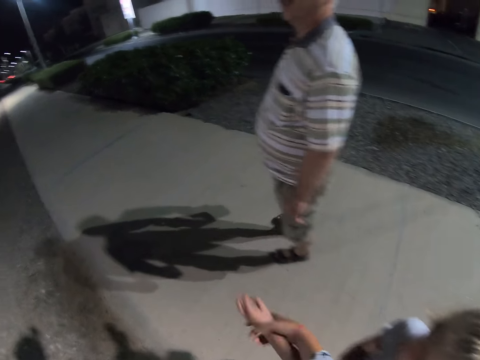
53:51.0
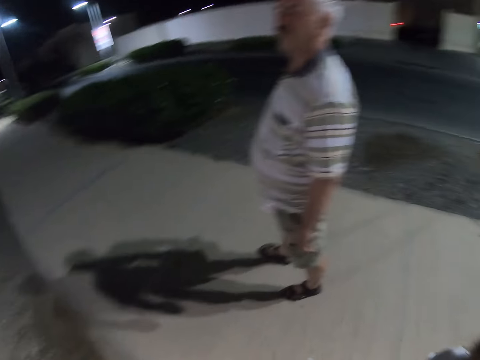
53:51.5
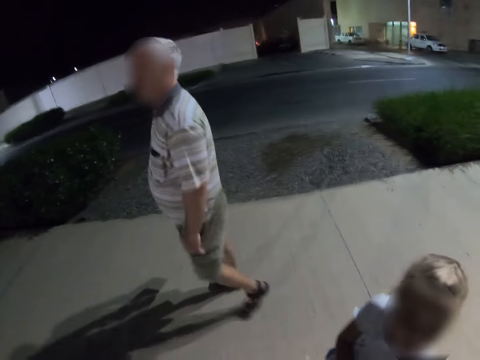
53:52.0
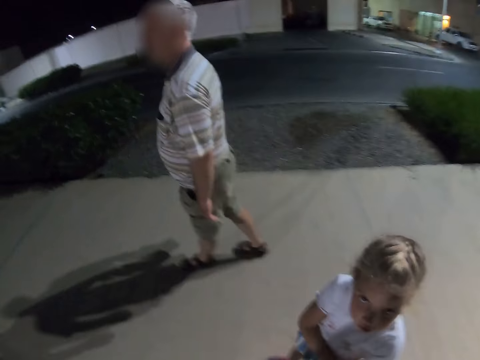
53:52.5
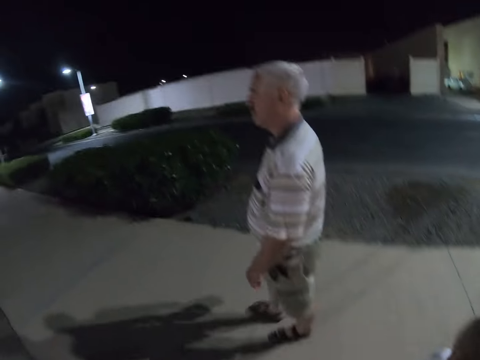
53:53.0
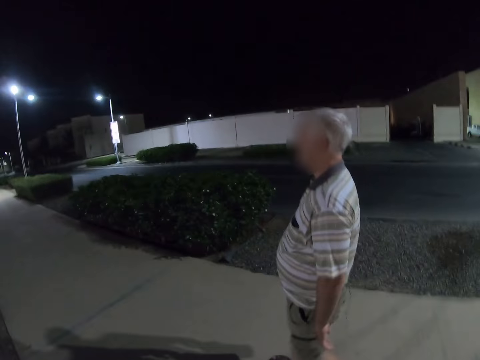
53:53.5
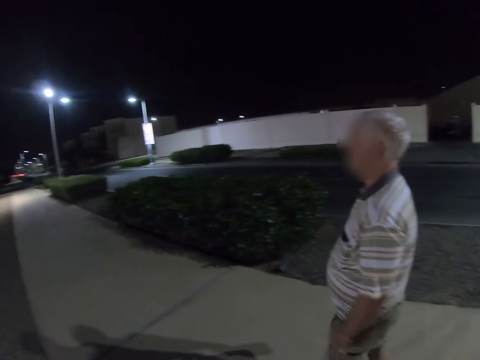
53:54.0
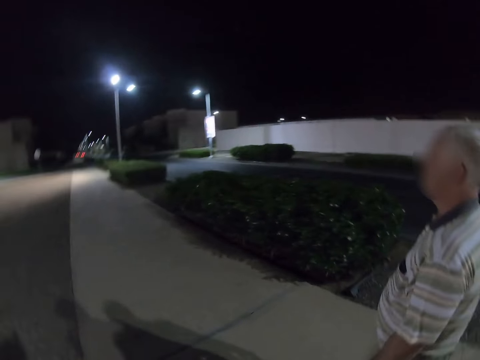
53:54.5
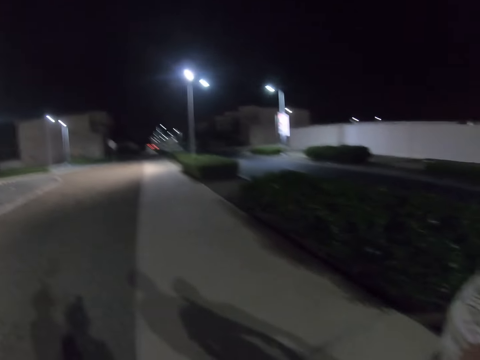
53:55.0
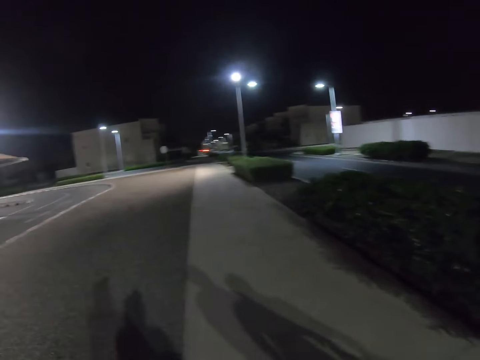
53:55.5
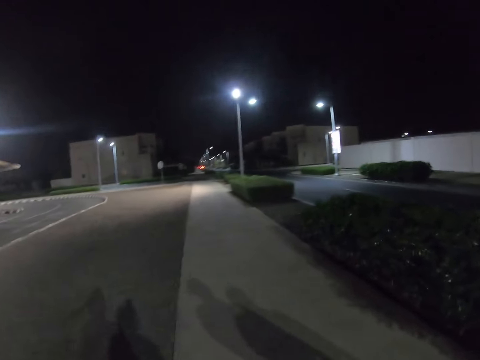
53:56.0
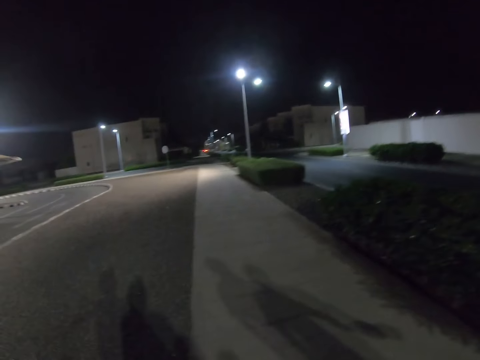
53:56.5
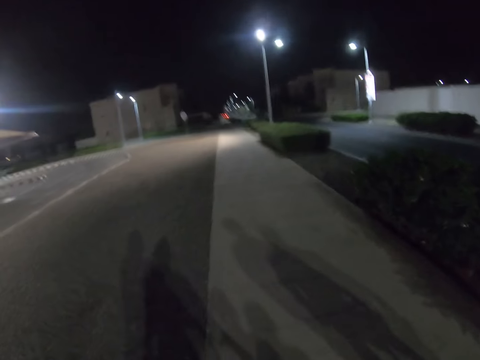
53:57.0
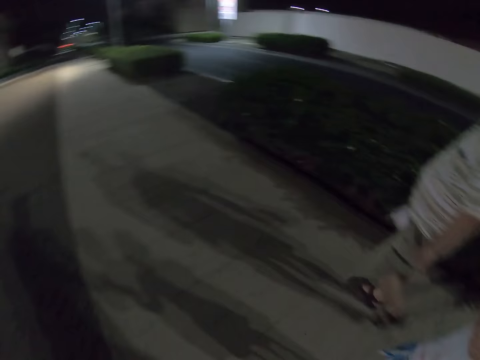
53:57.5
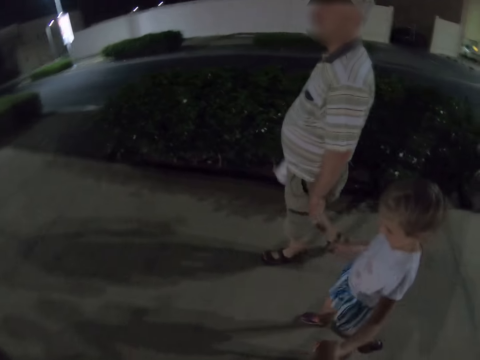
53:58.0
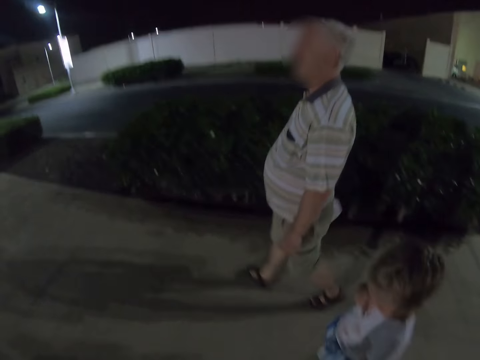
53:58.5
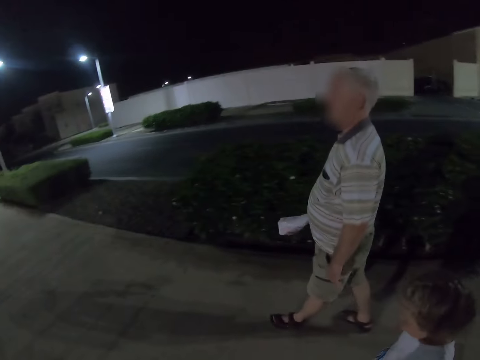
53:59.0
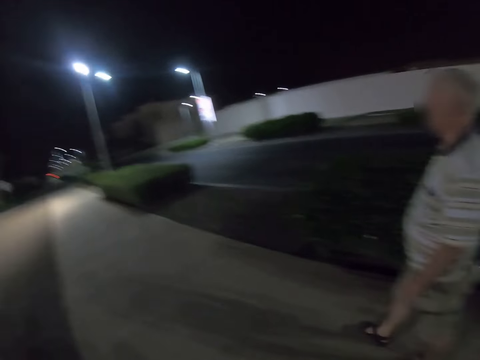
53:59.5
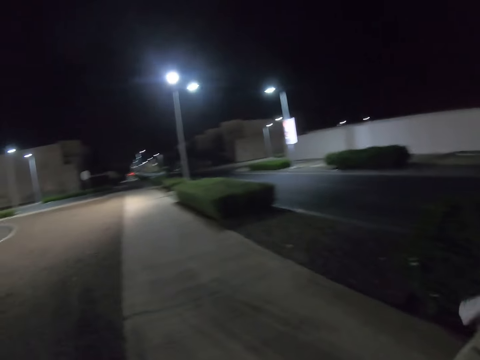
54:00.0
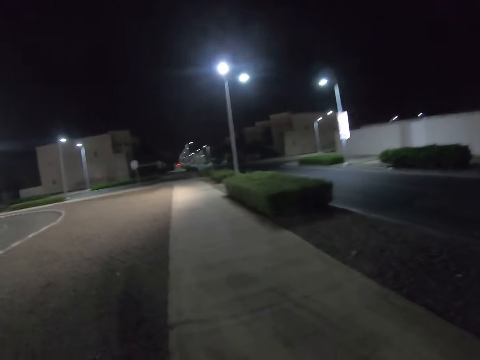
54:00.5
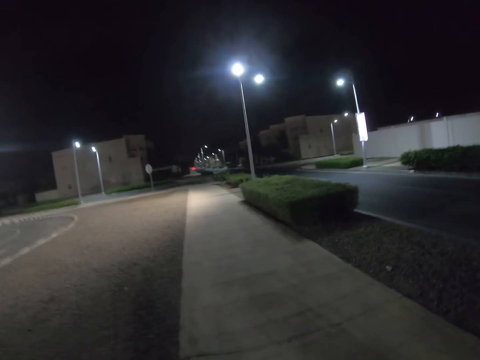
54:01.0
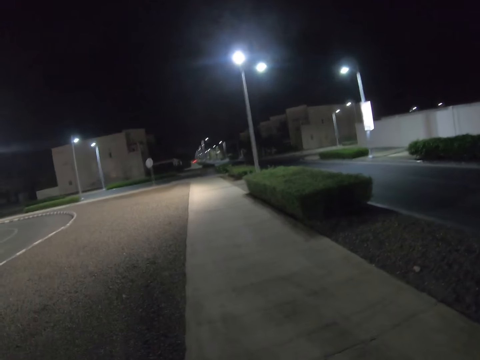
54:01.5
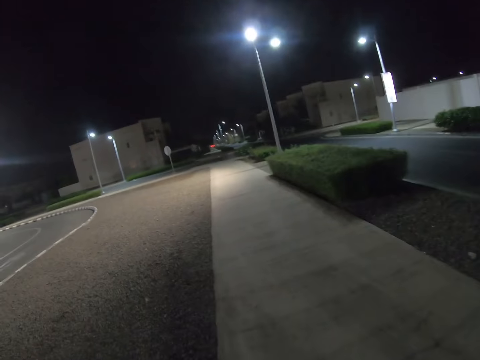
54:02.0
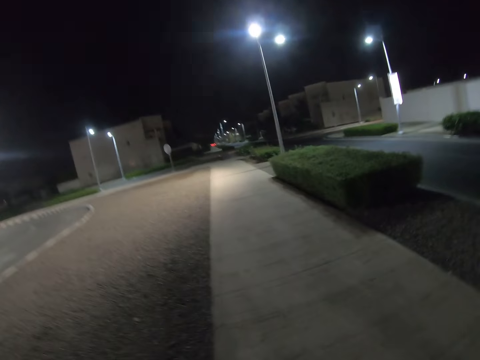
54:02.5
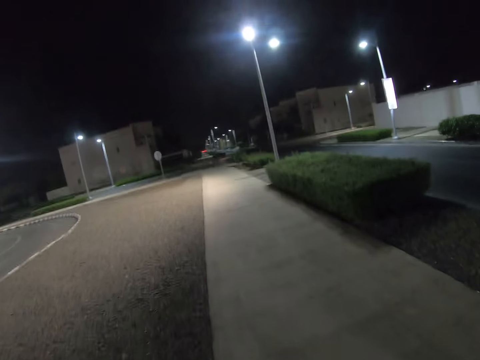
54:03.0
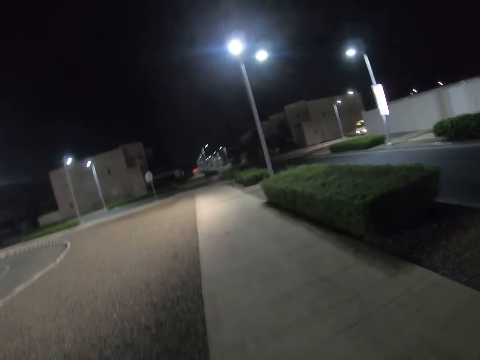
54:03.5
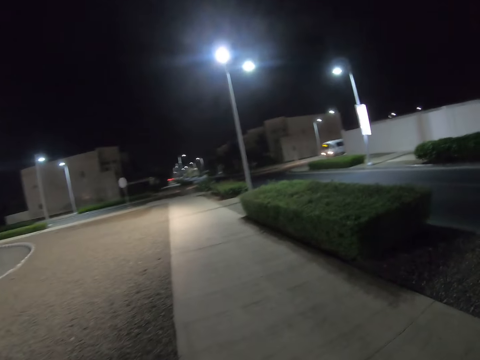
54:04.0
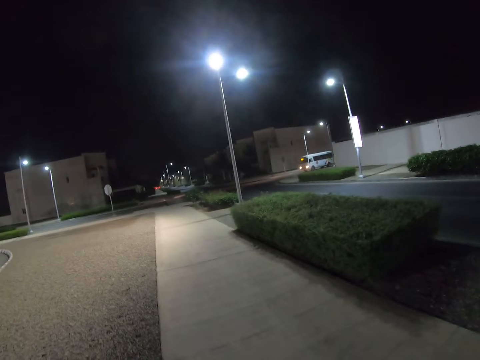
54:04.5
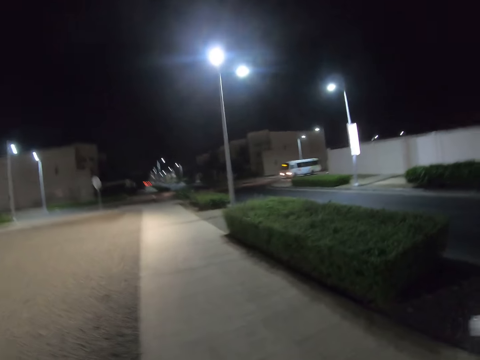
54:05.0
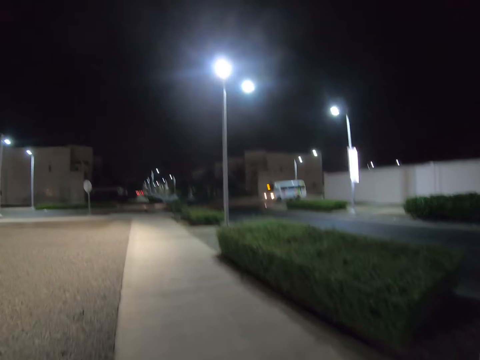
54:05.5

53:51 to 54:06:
The camera wearer walks down the street. A man continues walking. The camera wearer continues walking together with a child and the man.

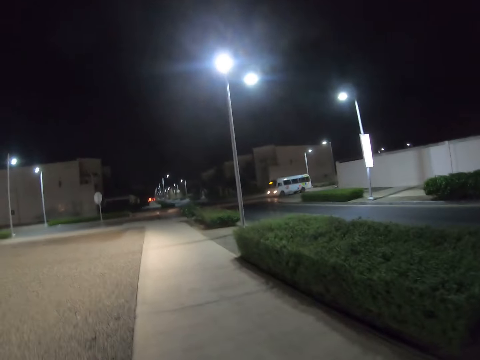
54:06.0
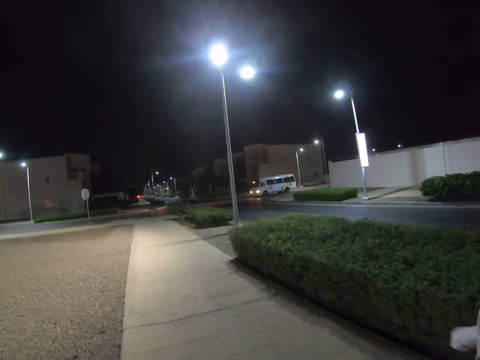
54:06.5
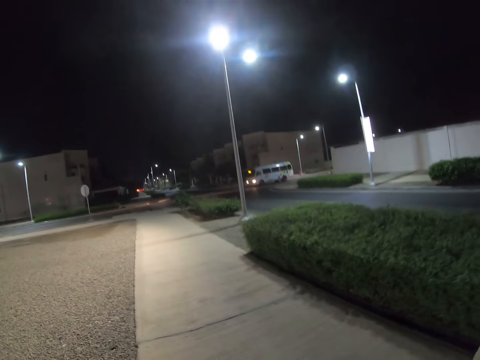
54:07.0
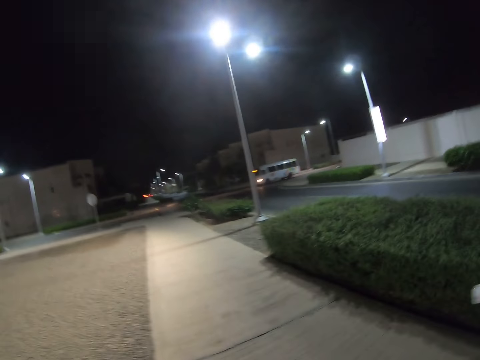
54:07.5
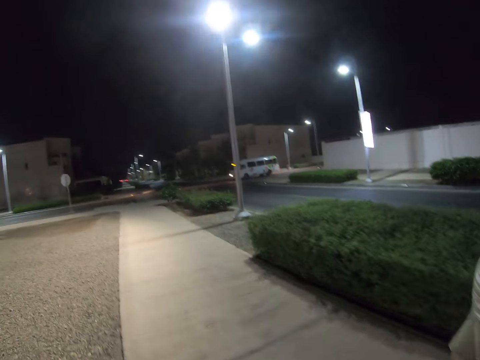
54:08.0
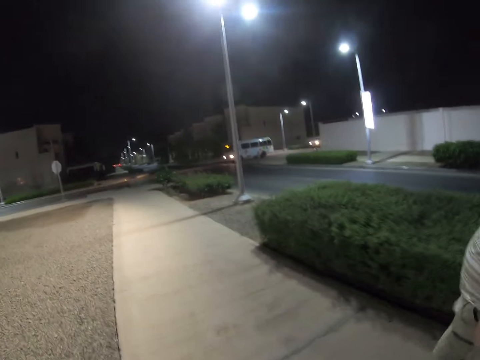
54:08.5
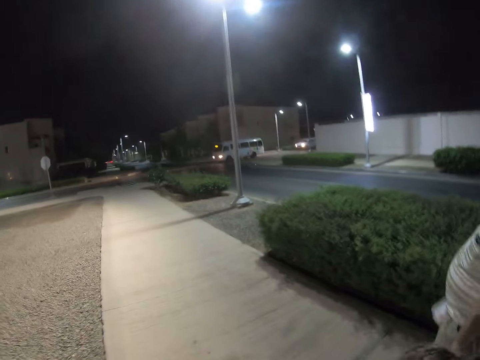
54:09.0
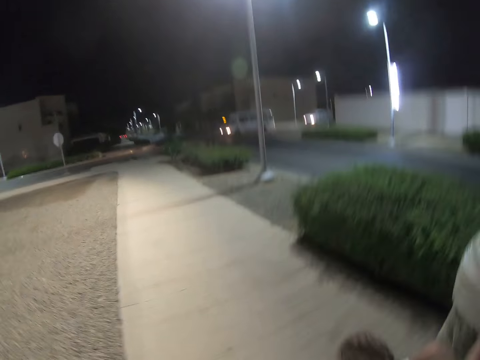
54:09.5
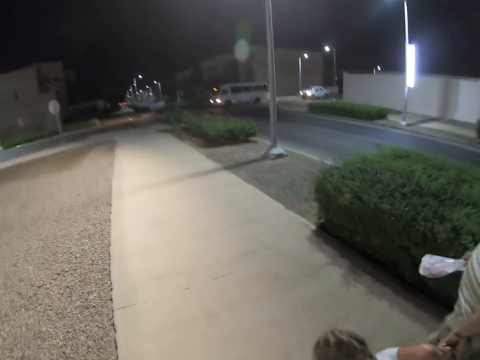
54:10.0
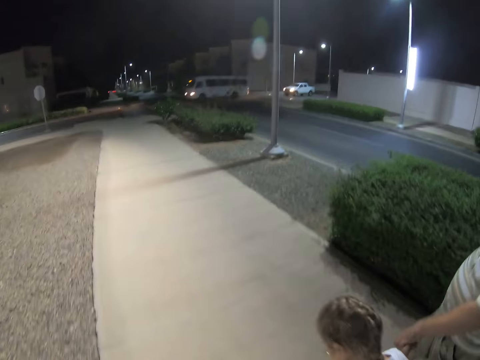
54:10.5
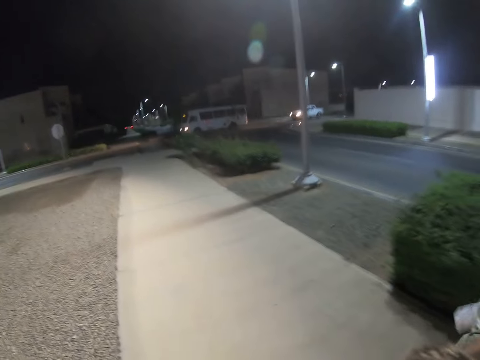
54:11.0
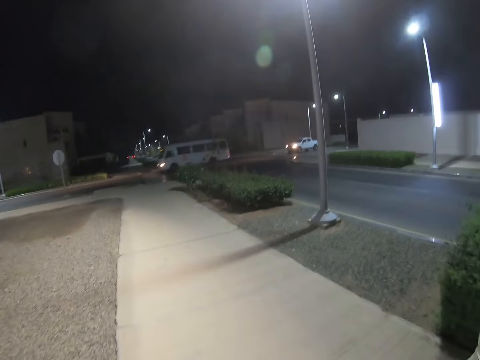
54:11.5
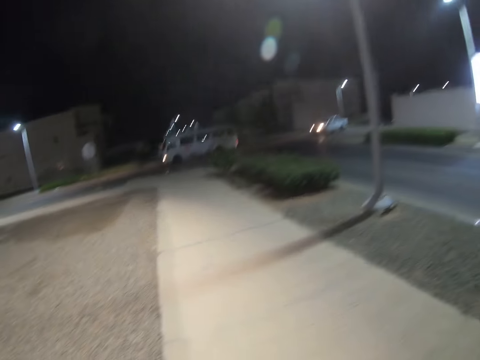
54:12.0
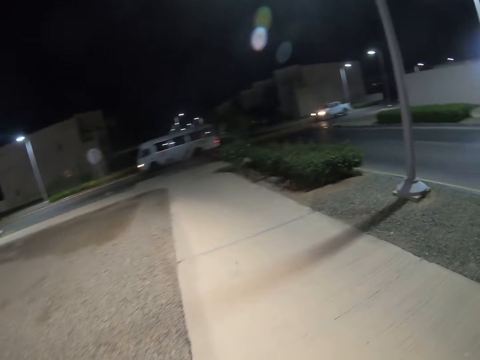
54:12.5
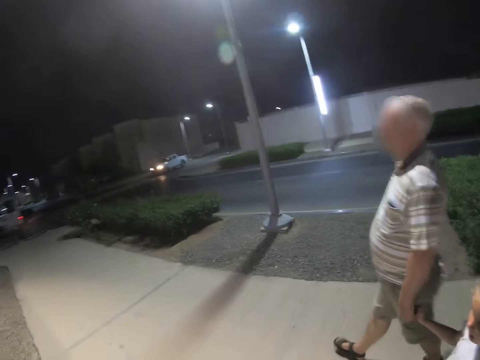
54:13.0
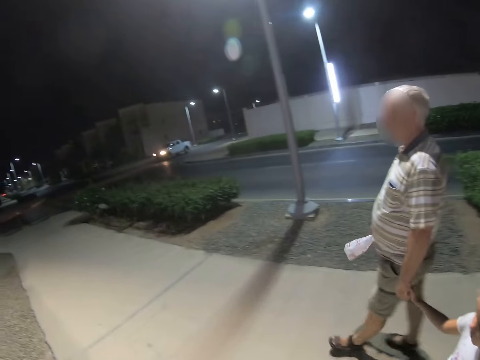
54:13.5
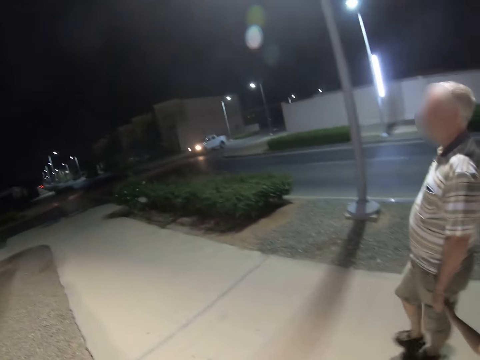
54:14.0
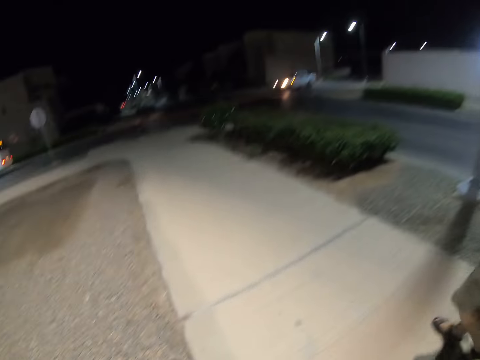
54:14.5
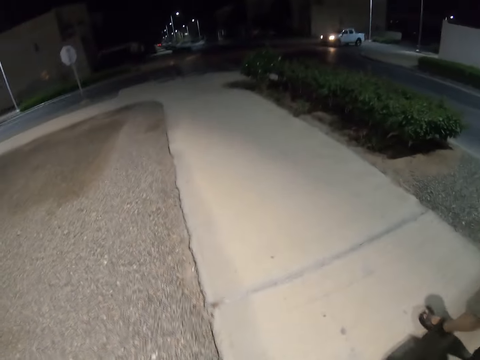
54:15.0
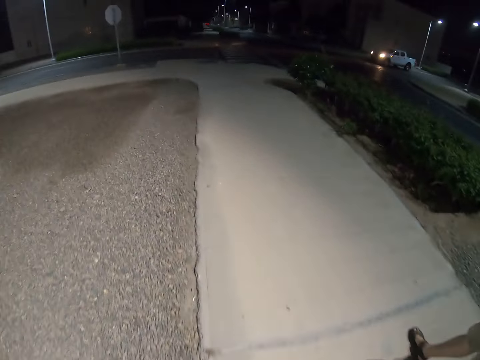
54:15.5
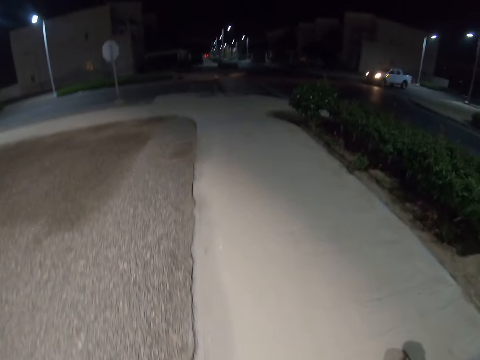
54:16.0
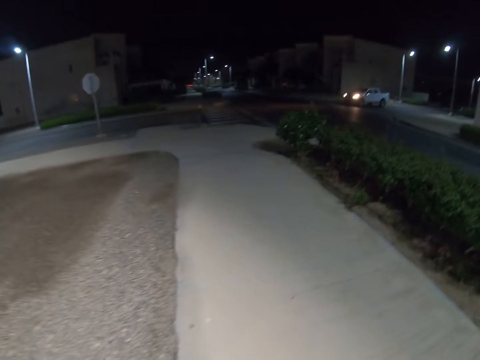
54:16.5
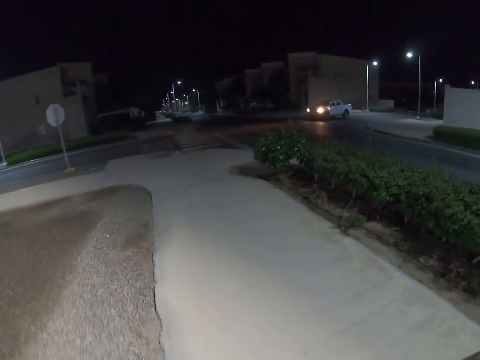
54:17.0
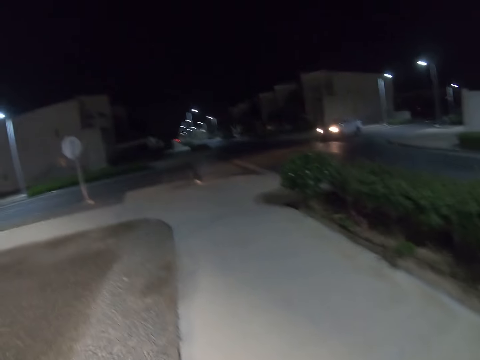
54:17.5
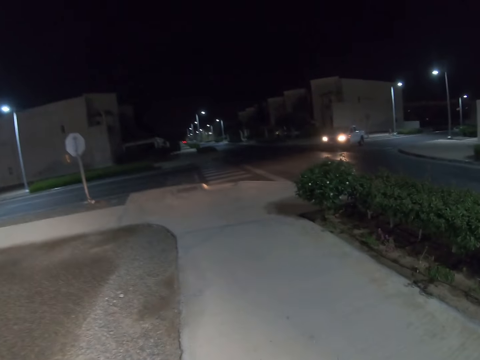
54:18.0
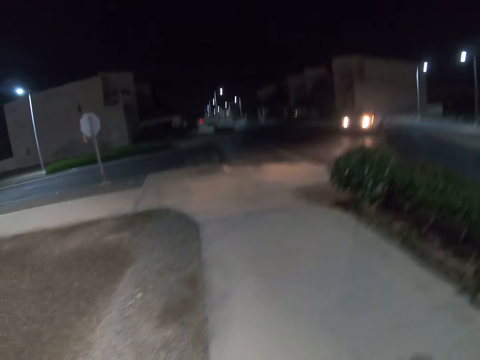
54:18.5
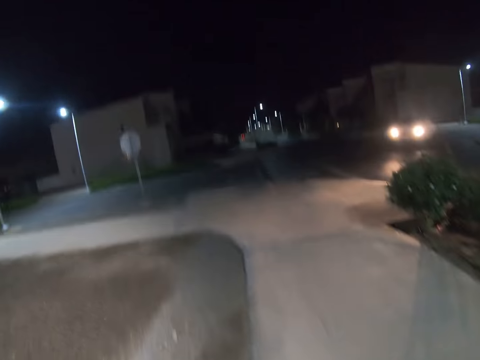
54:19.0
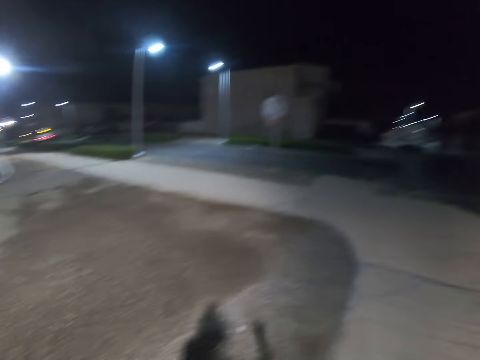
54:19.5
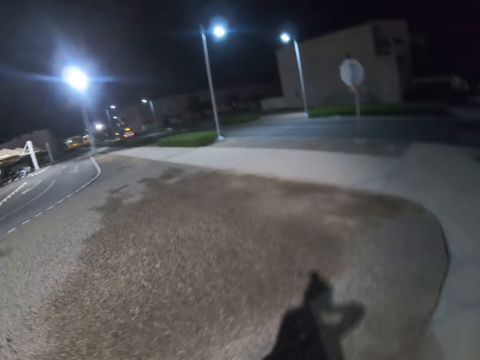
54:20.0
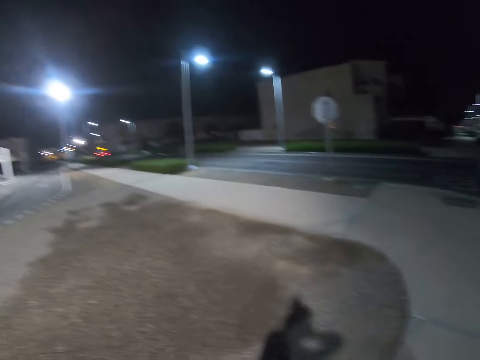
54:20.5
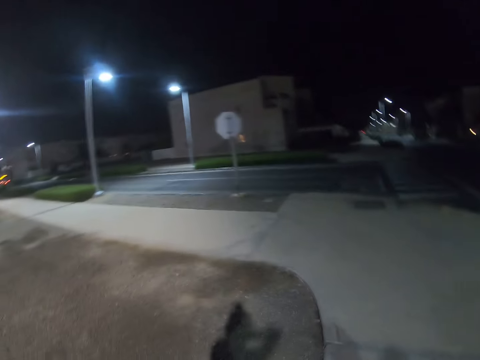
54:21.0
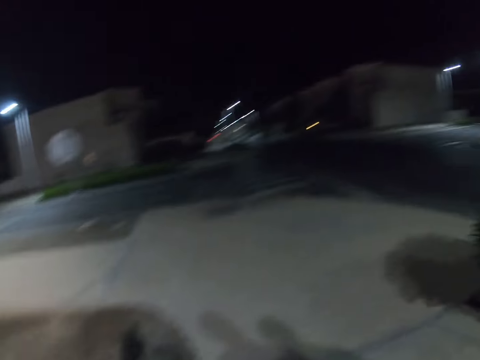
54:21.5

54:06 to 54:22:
A man holds hands with a child. The man drops hands with the child. The camera wearer walks down the street. They look around.
